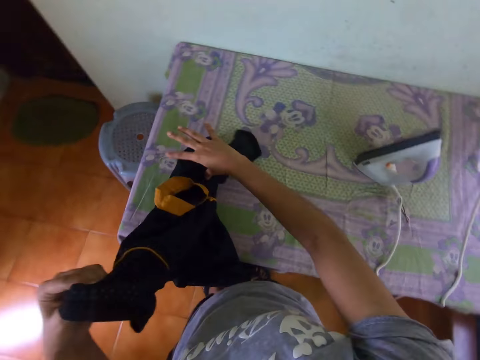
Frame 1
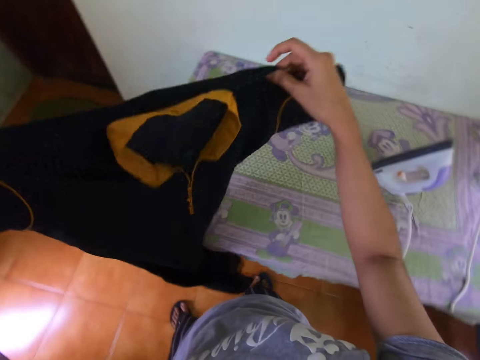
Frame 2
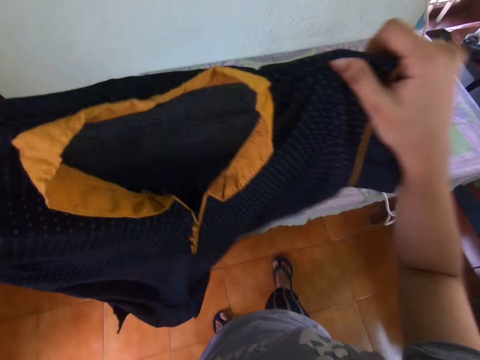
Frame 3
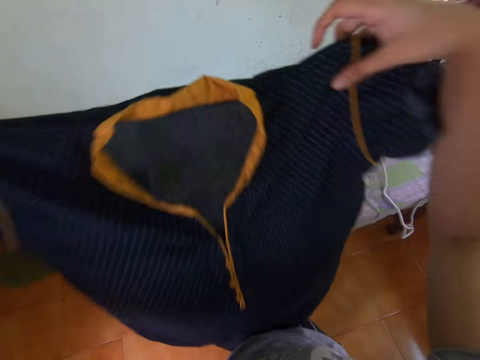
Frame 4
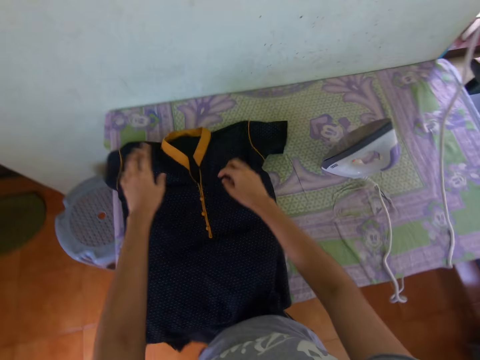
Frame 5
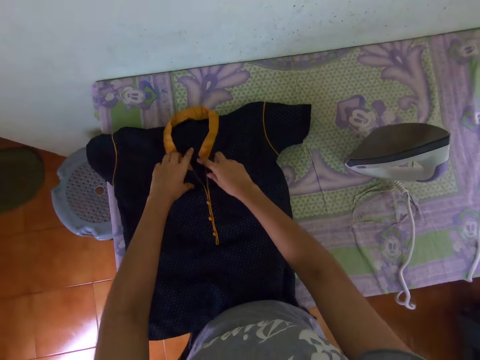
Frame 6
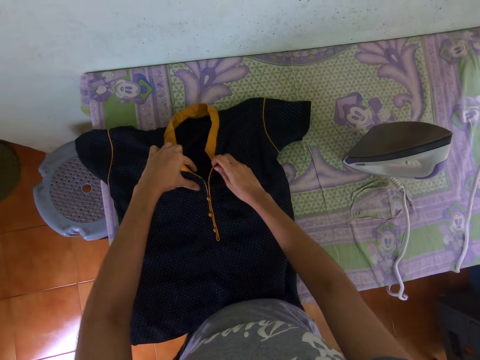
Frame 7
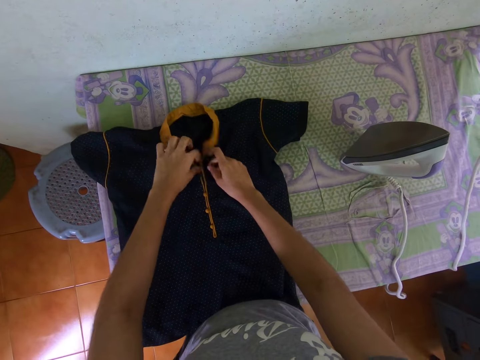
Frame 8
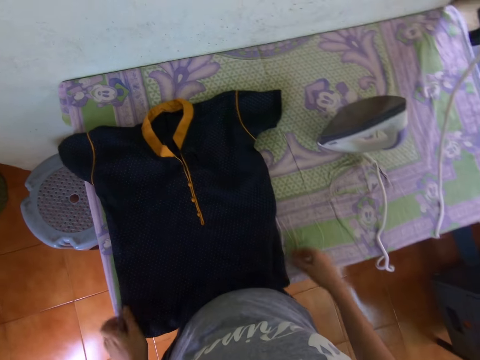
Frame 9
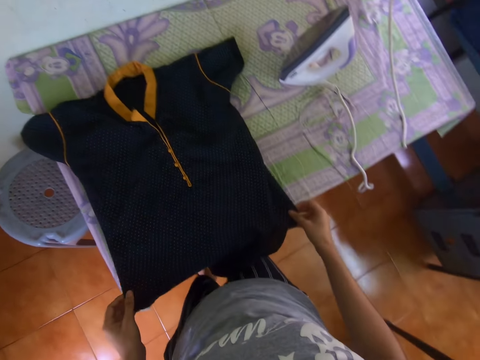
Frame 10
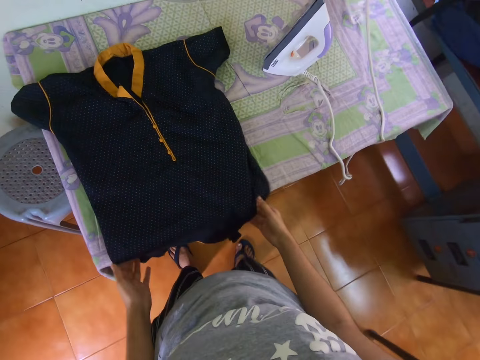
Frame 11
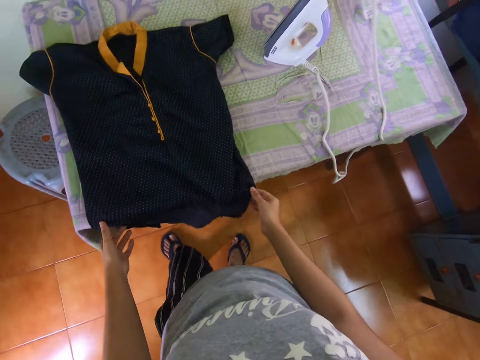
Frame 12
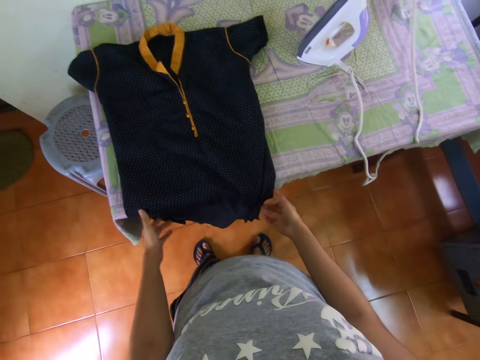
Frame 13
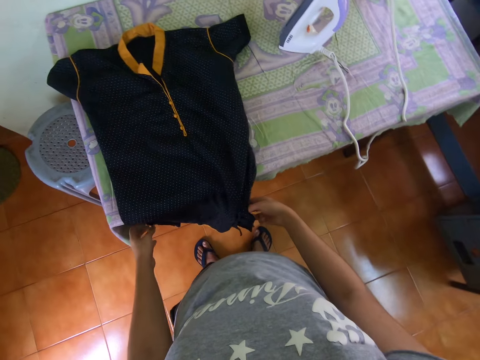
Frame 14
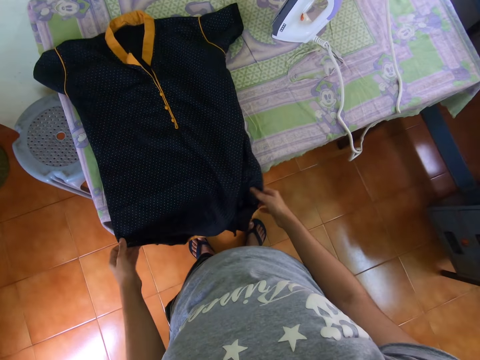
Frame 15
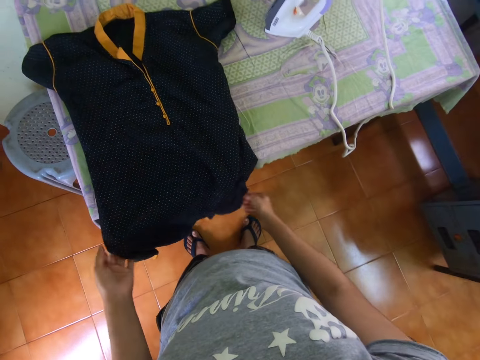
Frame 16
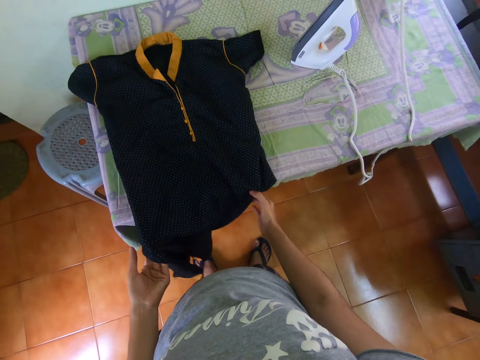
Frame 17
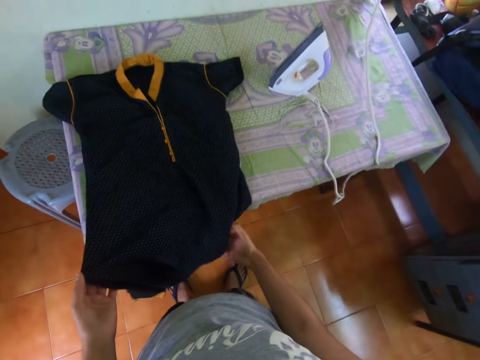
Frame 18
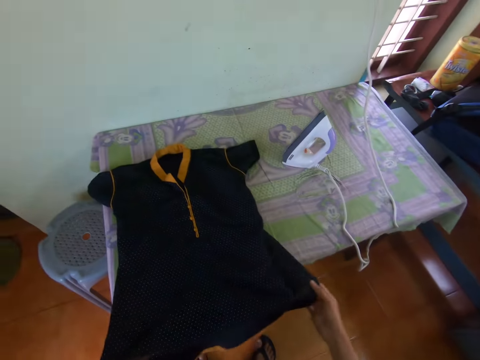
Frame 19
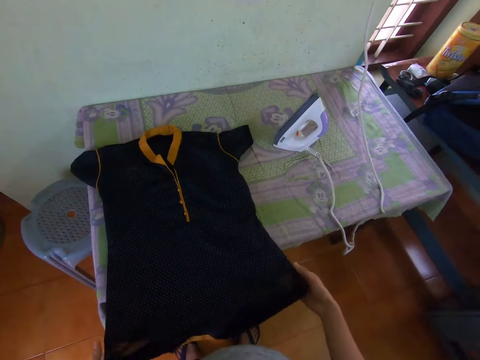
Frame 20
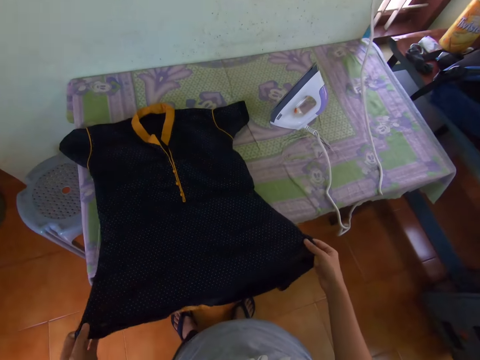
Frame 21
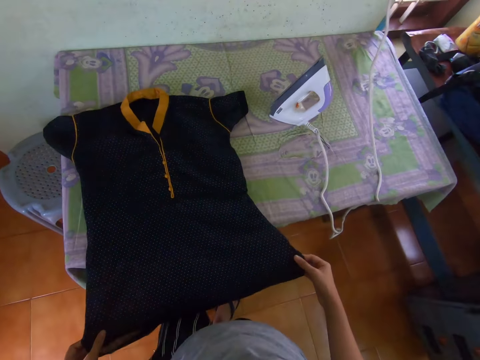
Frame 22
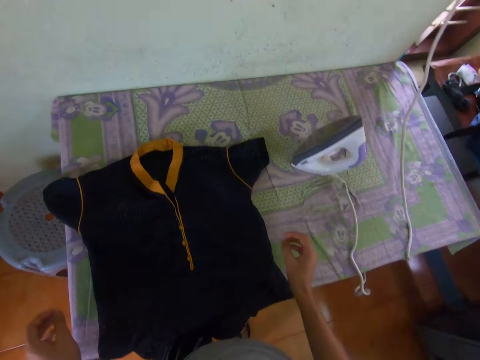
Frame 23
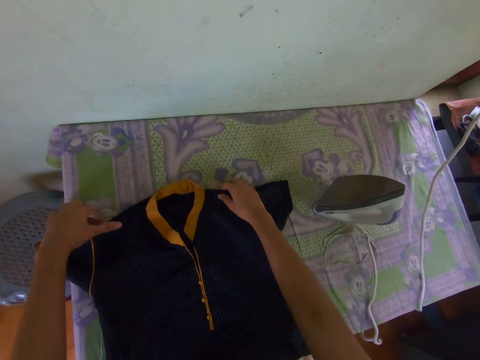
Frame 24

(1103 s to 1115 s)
The camera wearer lifts a t-shirt or cloth with both hands. They drop the t-shirt on the ironing table. They adjust the cloth with their hands on the table. They touch the t-shirt with both hands.

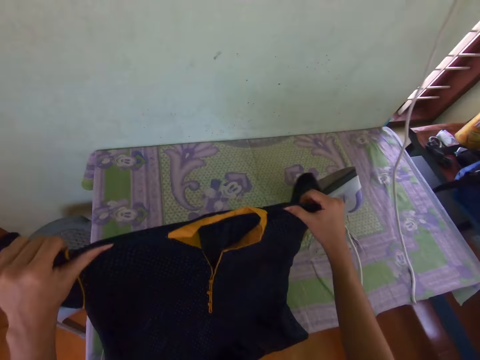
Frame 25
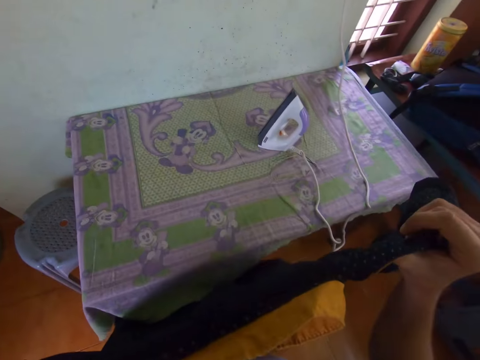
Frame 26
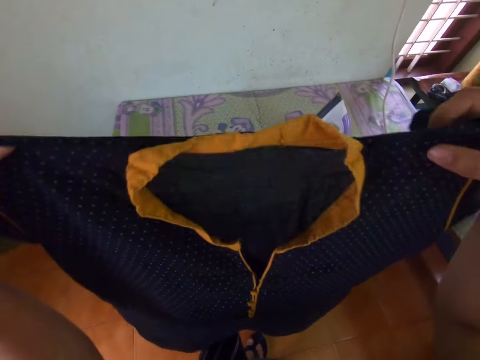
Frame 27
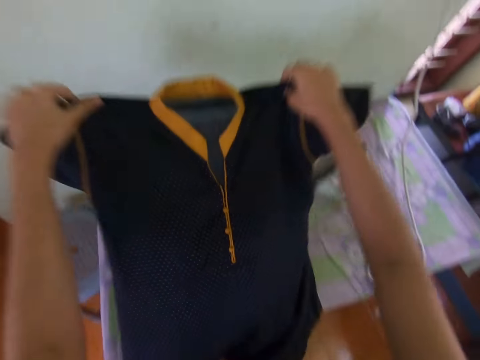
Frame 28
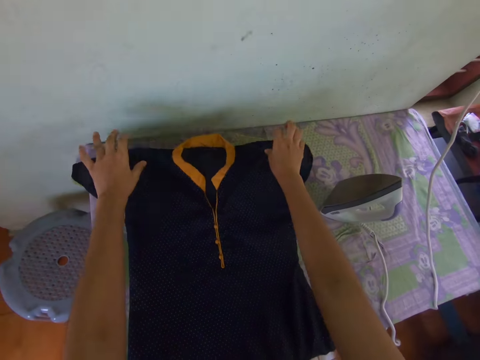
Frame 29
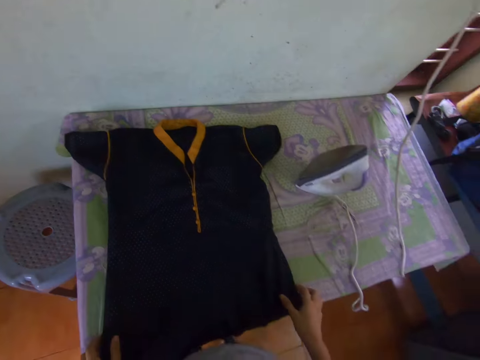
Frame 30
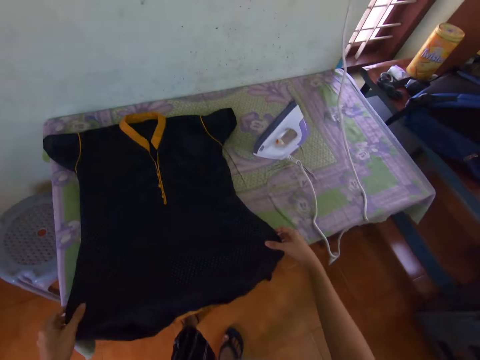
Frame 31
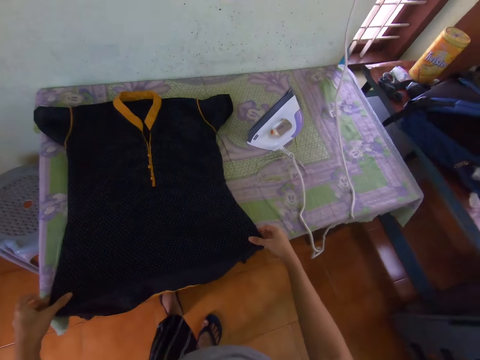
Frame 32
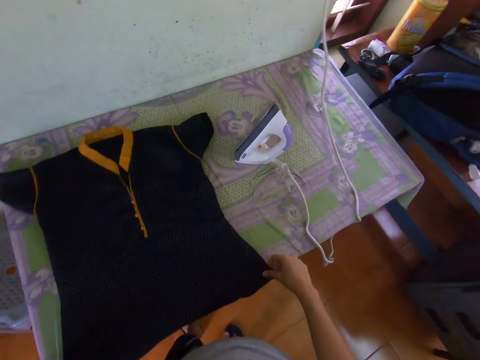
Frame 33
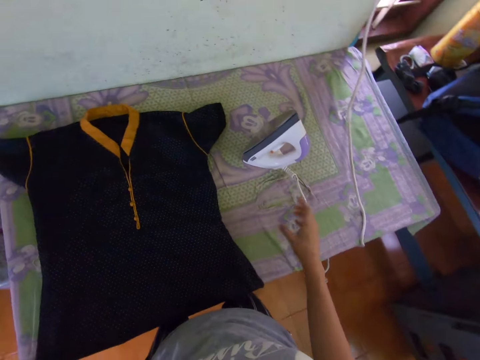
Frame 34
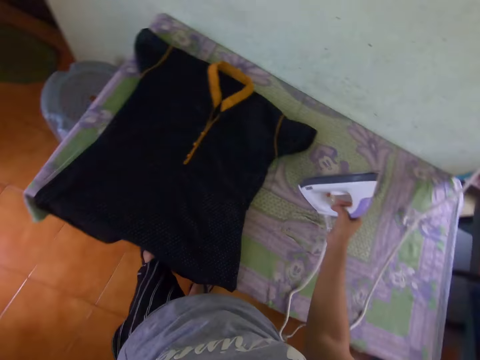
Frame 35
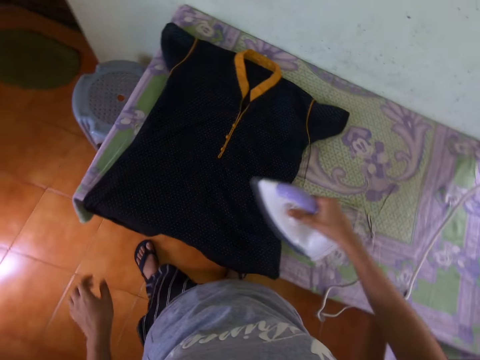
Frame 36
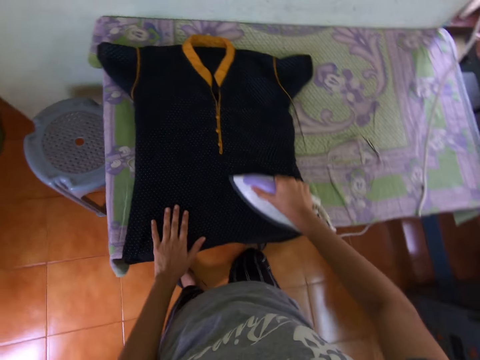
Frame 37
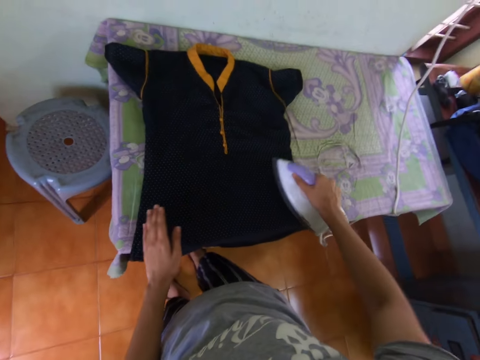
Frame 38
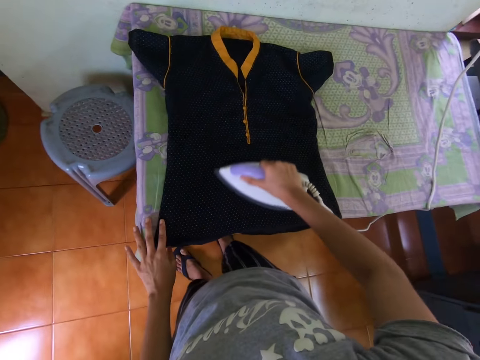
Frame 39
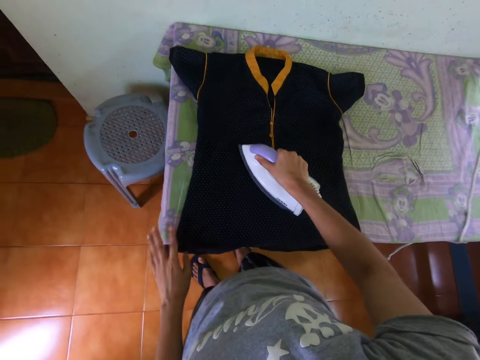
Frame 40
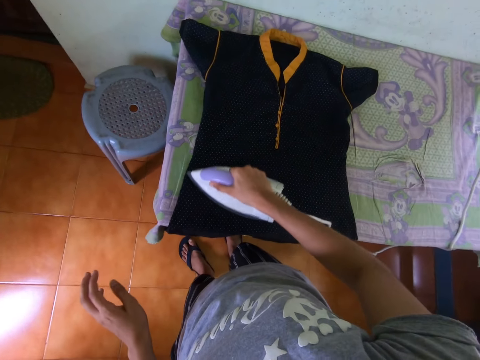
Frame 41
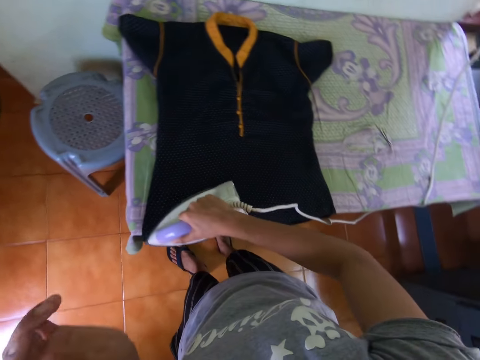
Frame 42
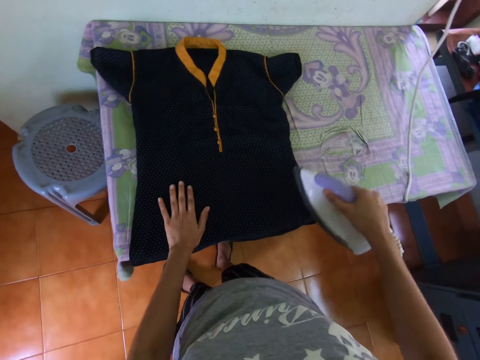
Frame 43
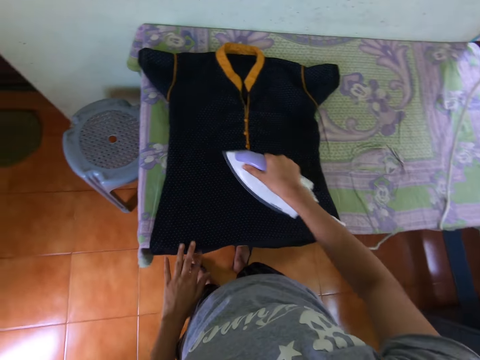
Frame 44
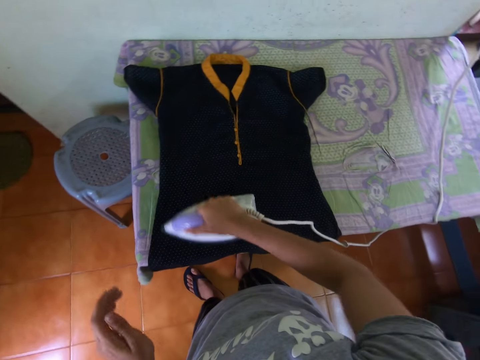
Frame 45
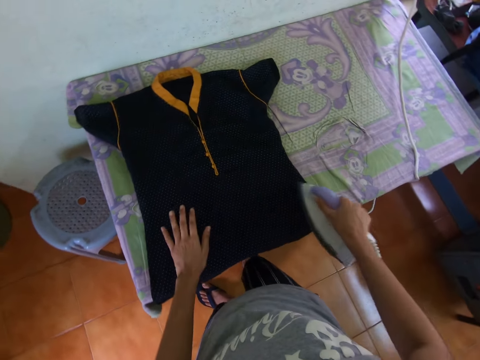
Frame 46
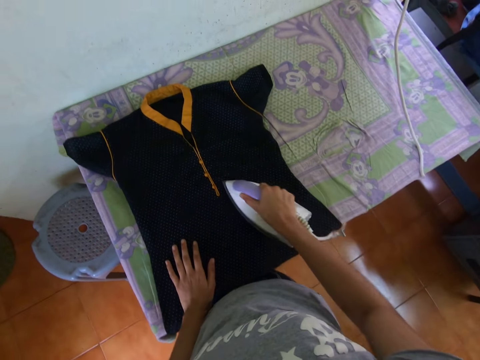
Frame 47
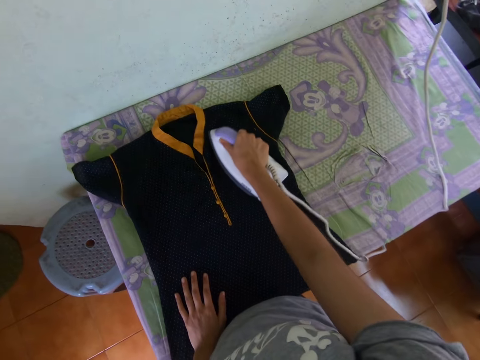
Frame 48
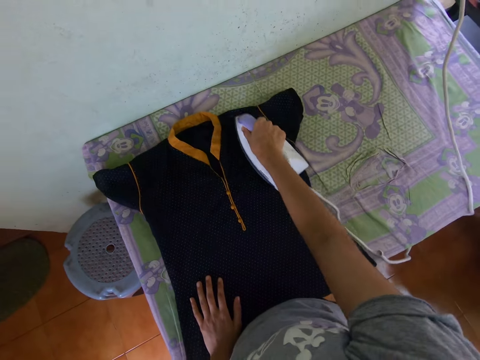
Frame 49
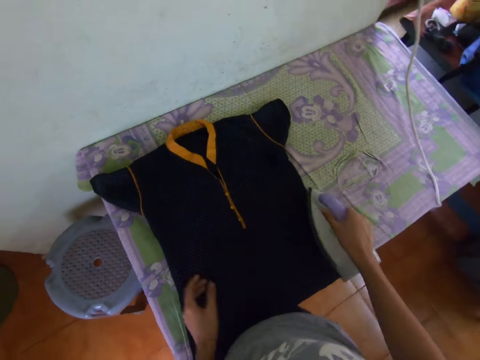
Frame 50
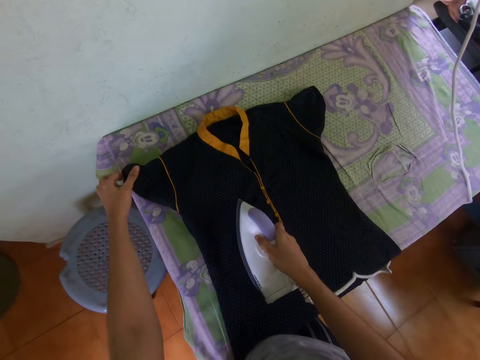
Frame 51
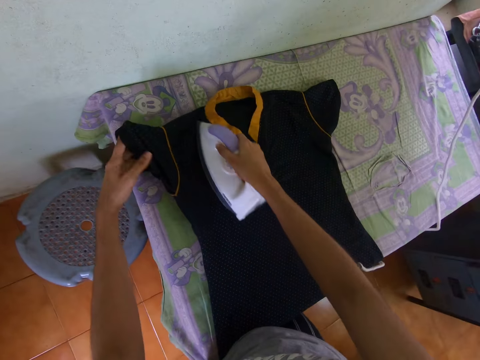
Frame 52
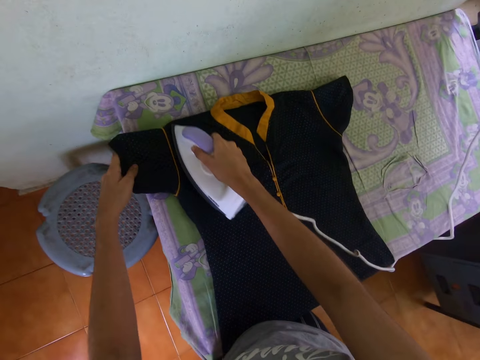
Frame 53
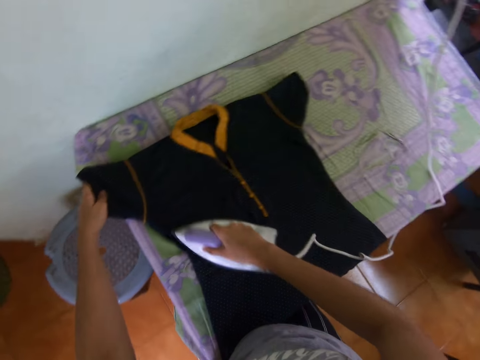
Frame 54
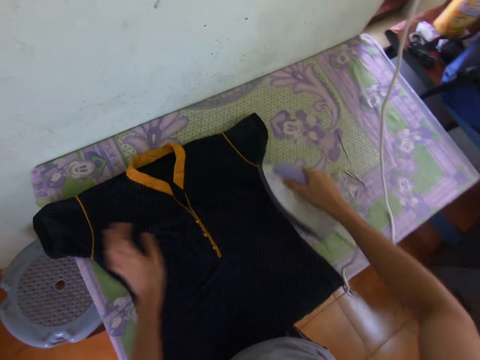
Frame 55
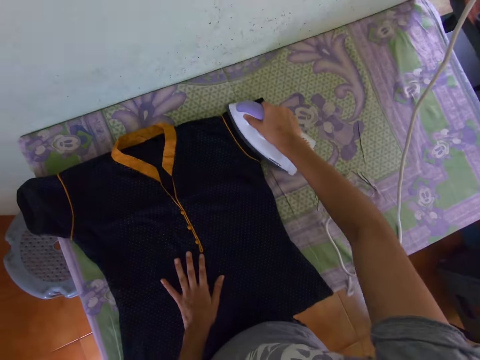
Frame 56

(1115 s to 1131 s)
The camera wearer sings to the tune on the radio. They lift a t-shirt or cloth with both hands and drop the t-shirt on the ironing table. They adjust the cloth with their hands on the table. They touch the t-shirt with both hands. They pick up the iron box with their right hand. They hold the iron with their right hand. They iron the t-shirt with their right hand. They remove their left hand from the cloth. They place the hand on the cloth. They remove their left hand from the cloth. They place the hand on the cloth. They adjust the cloth with their left hand. They stretch the t-shirt with their hand. They iron the t-shirt with their right hand.
